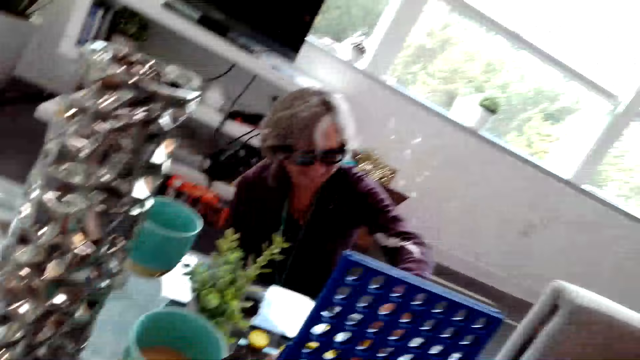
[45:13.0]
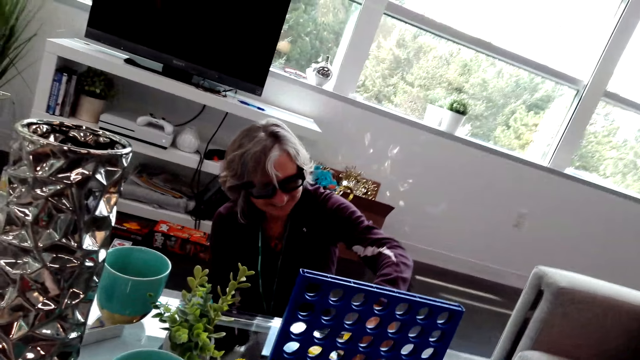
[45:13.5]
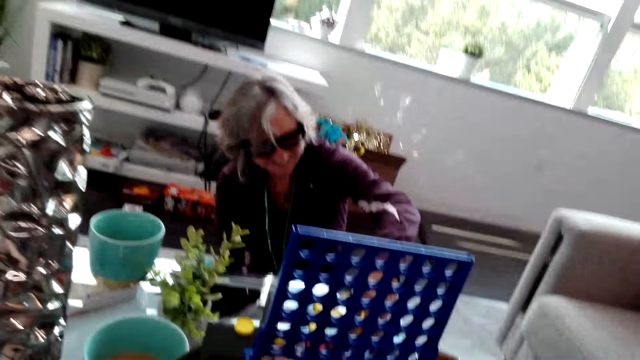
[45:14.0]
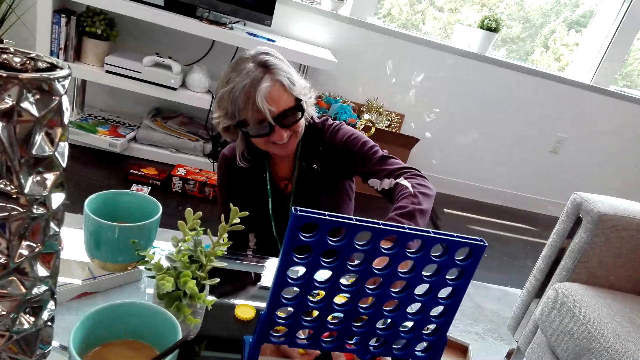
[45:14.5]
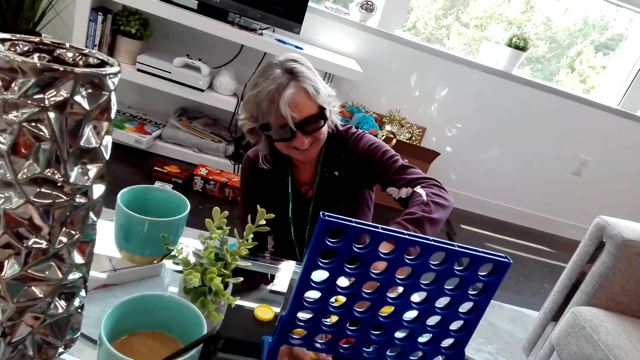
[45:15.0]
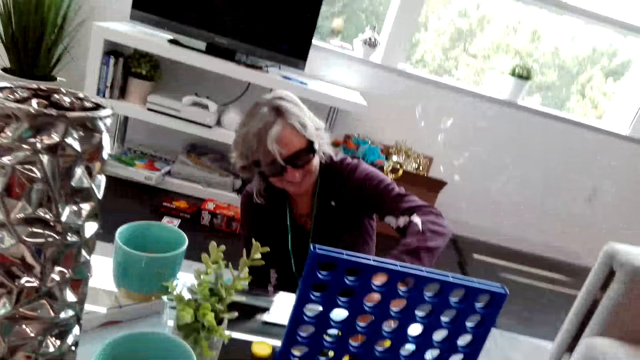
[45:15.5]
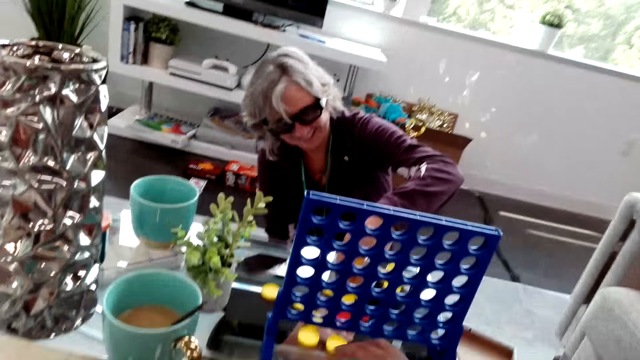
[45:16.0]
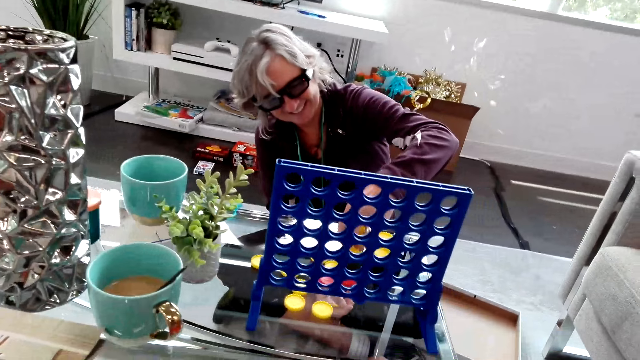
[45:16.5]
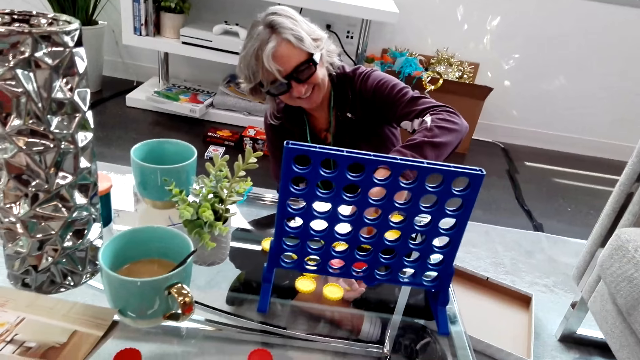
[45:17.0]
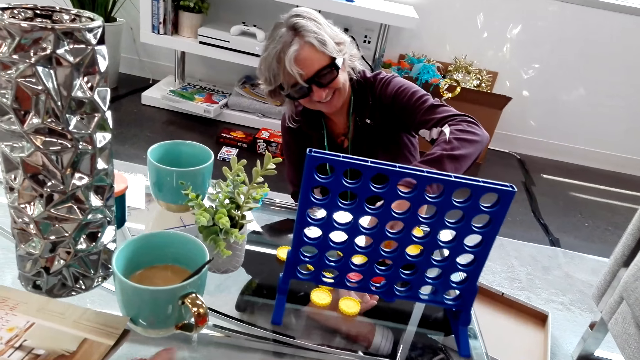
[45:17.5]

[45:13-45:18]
A lady laughs. The lady takes the yellow game pieces on the table.

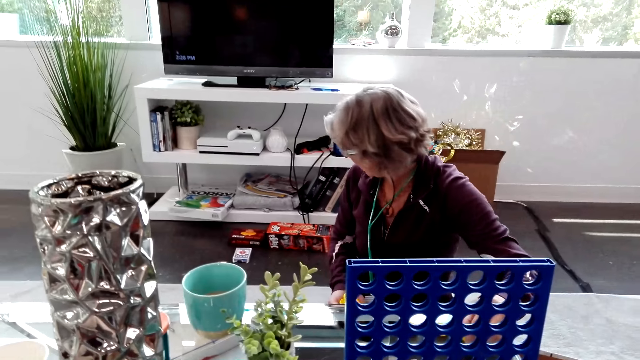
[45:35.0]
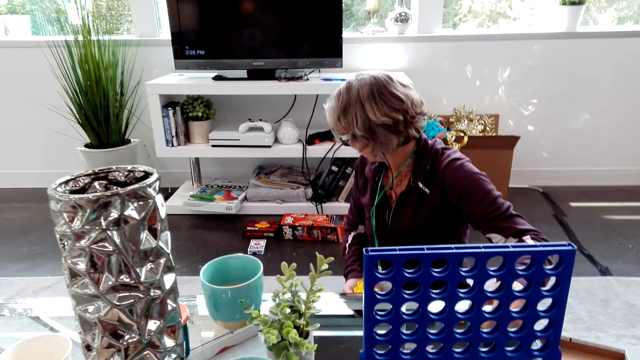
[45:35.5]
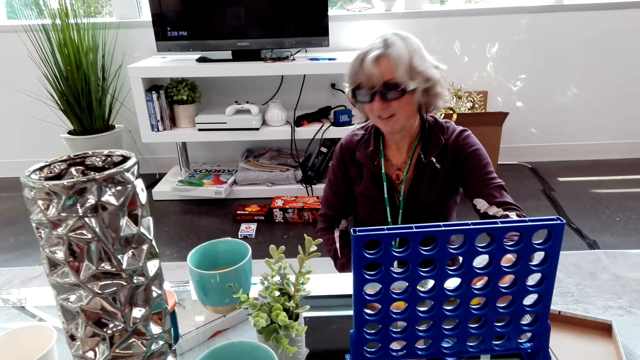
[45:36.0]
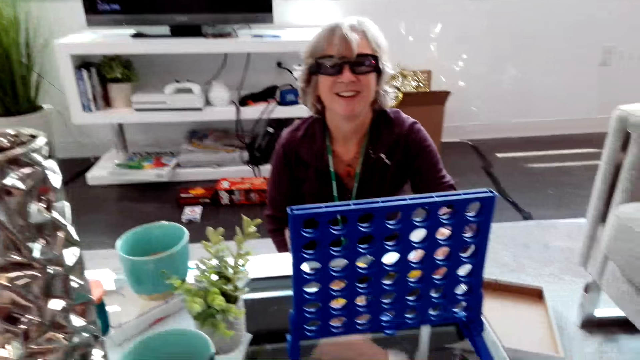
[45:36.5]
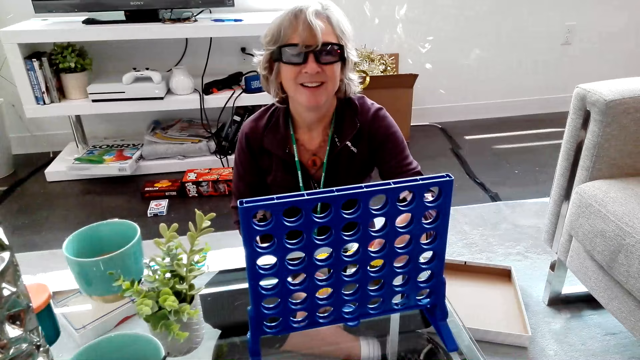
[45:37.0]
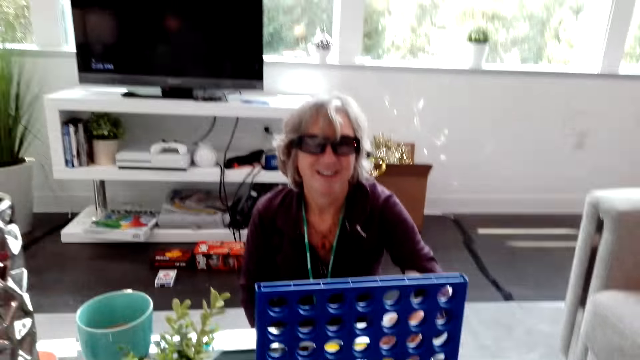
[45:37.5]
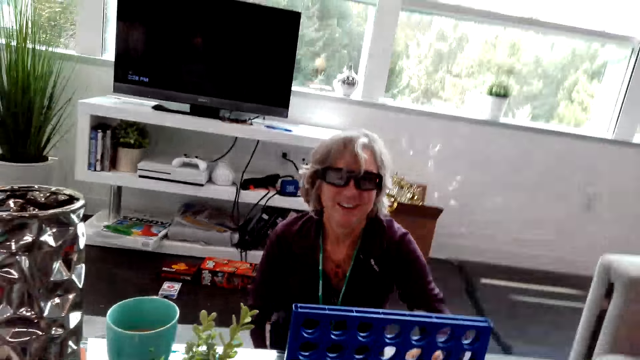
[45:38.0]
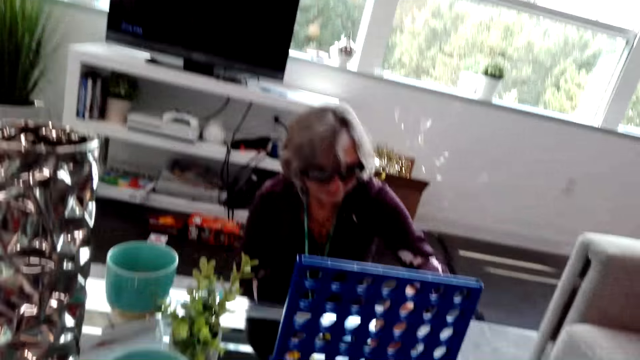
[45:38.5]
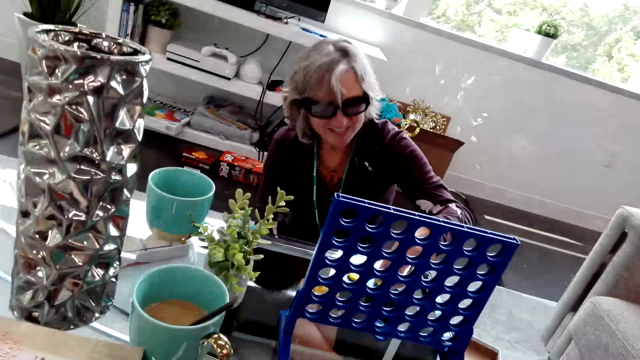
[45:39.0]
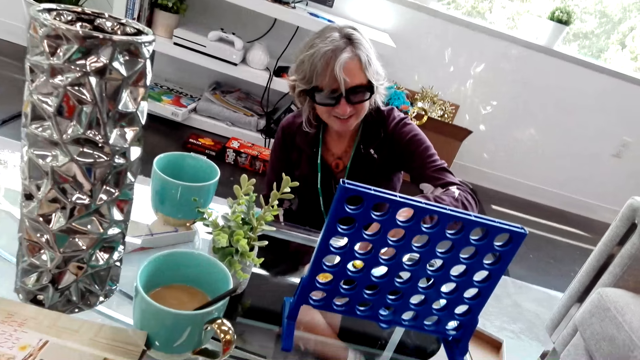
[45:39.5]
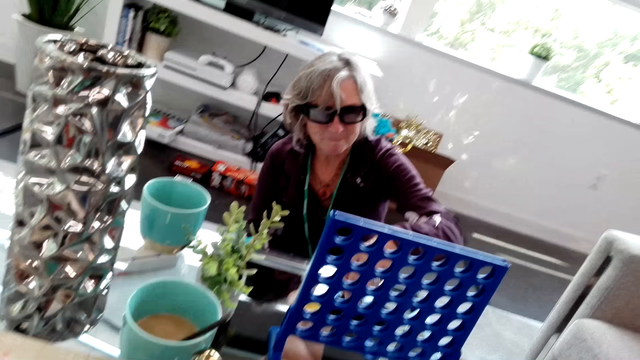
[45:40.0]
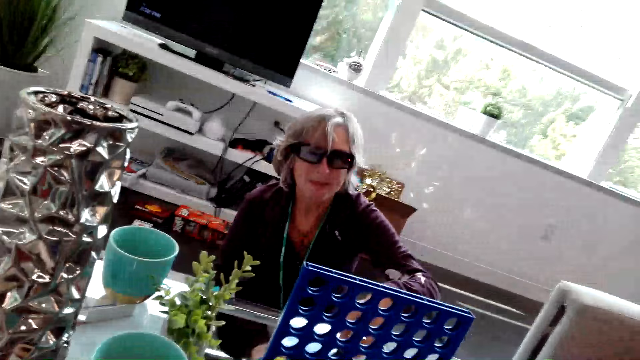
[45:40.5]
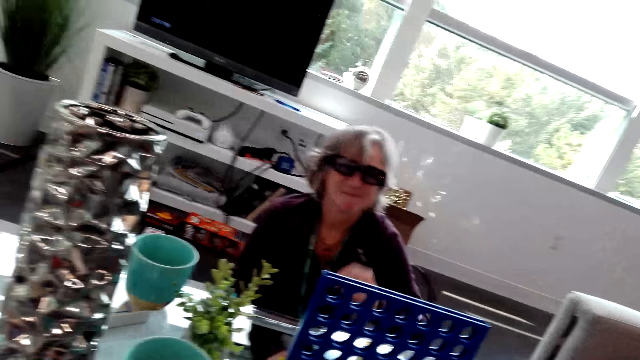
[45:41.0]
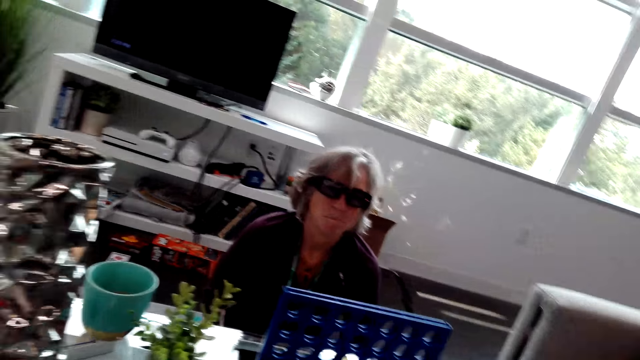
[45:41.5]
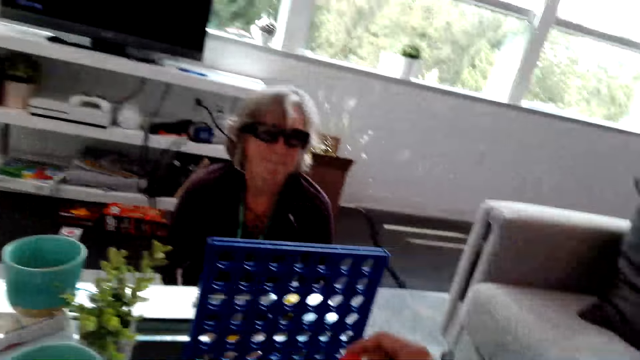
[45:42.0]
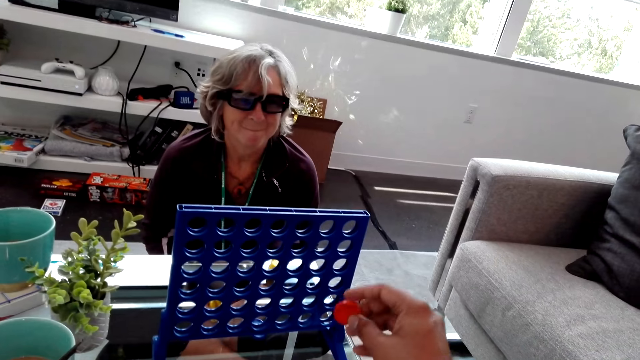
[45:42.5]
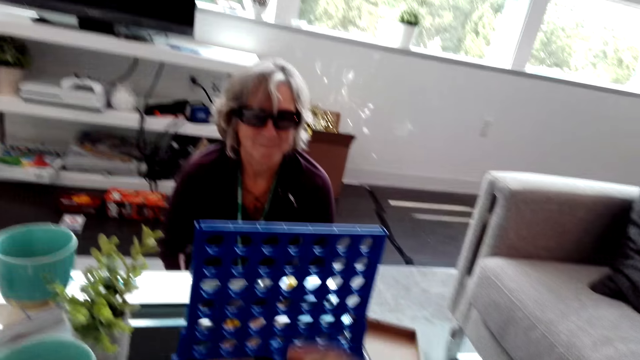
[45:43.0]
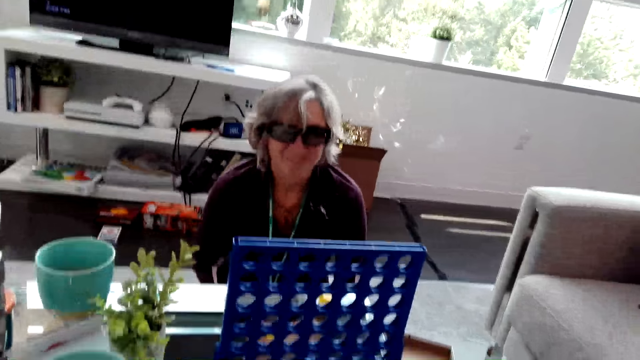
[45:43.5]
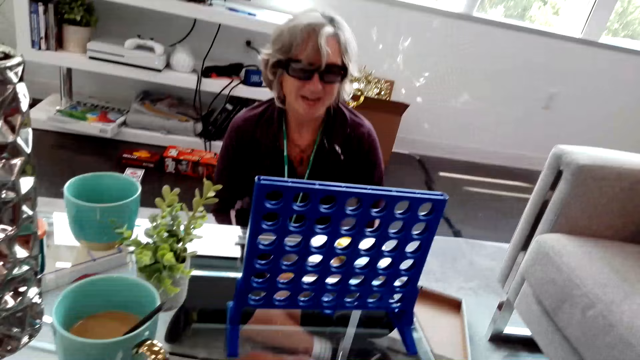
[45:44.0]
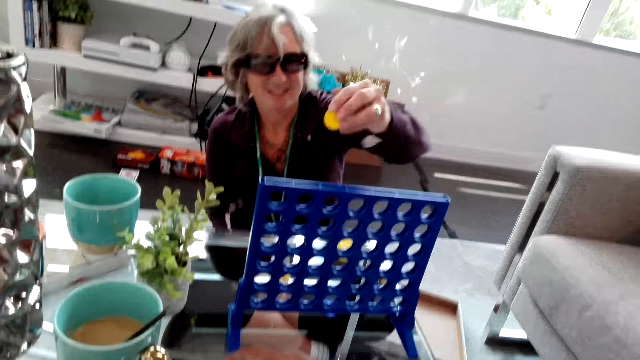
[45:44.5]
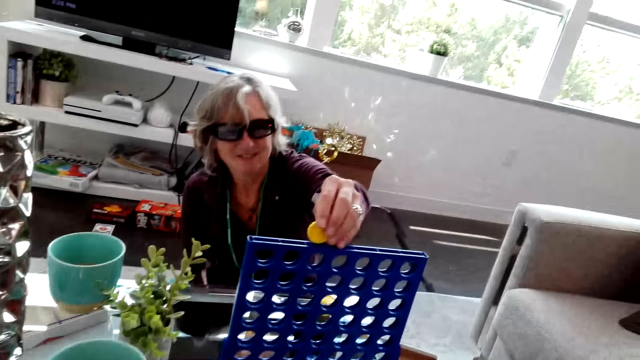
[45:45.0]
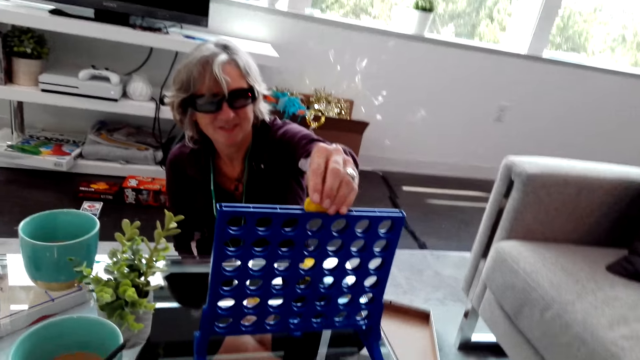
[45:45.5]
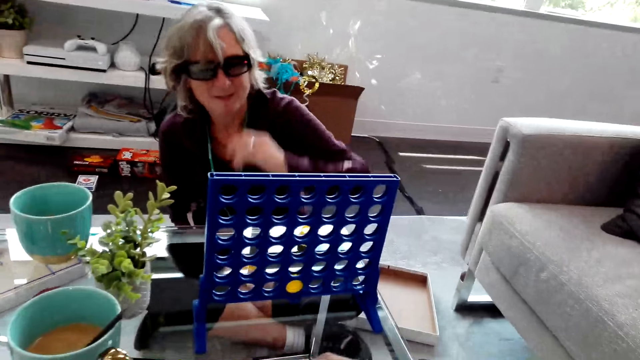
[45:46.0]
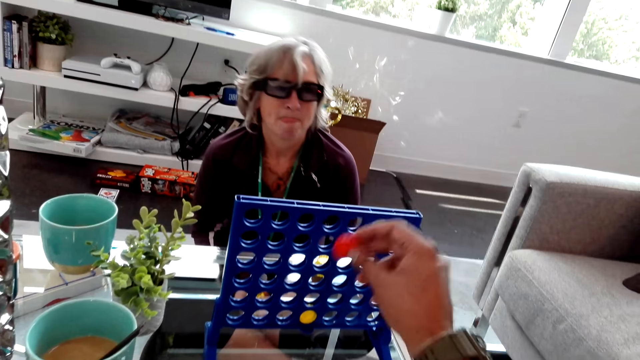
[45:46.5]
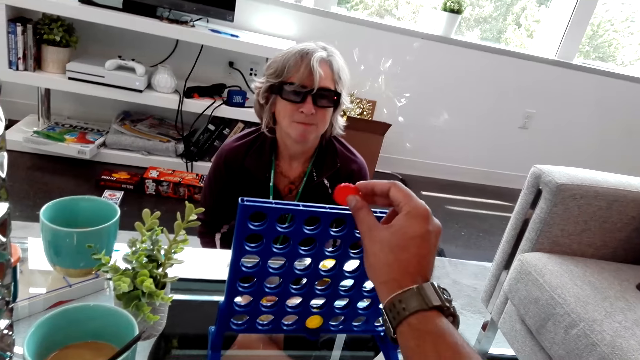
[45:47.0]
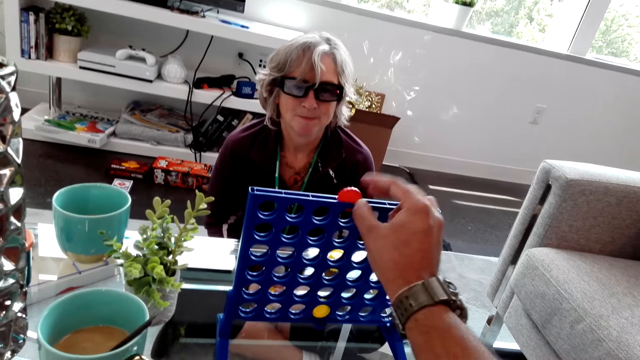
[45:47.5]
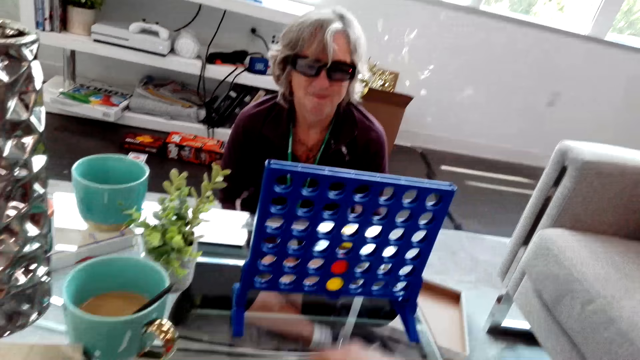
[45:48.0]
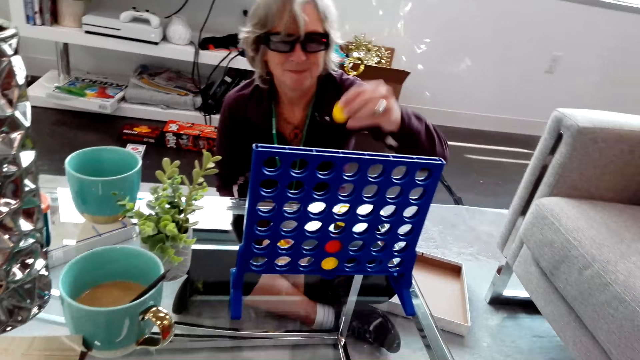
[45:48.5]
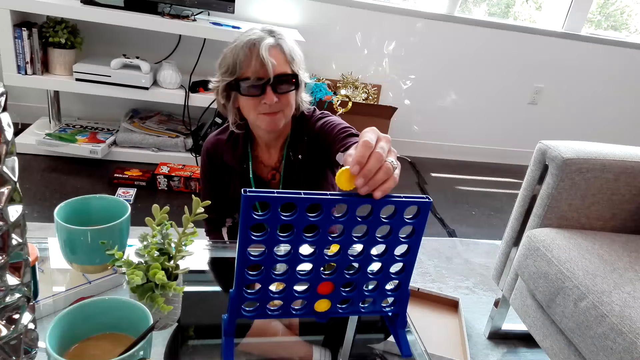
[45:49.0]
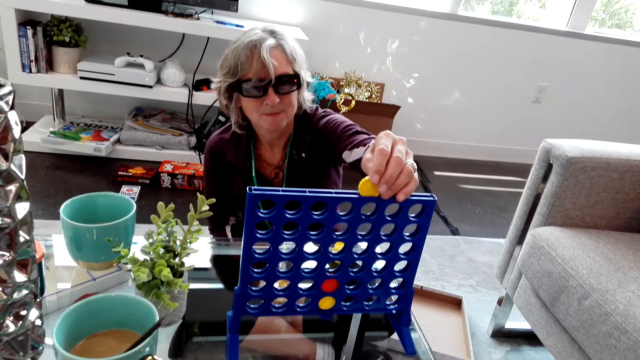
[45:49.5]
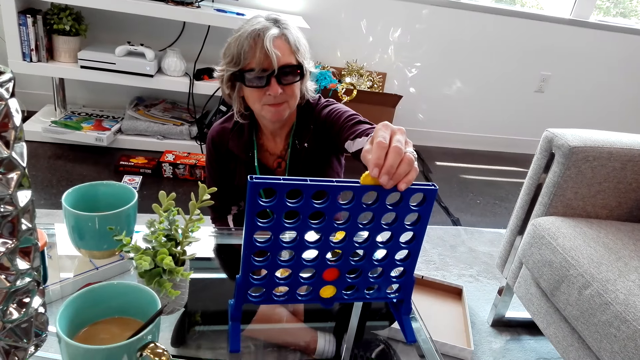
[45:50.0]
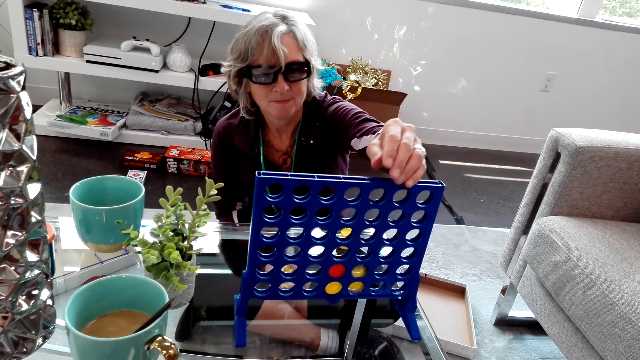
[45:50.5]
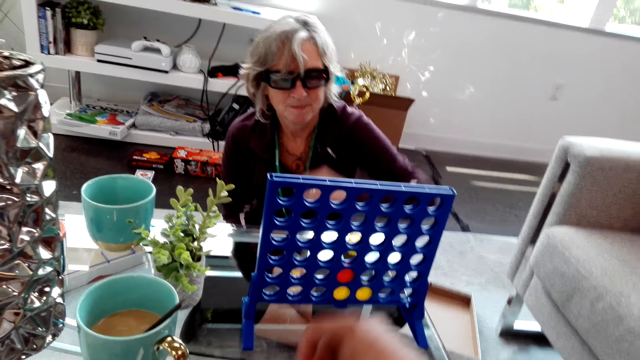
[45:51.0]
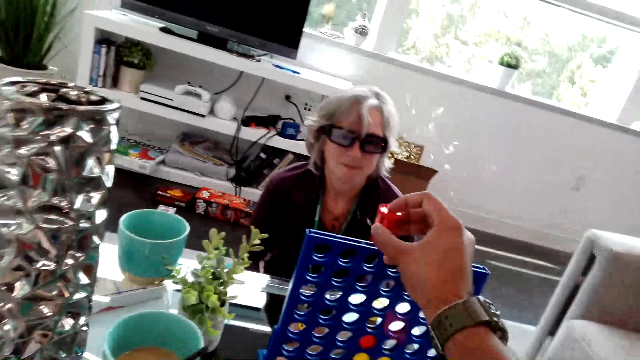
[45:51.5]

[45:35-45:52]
A lady faces behind to the floor. The camera wearer speaks to the lady. The lady smiles at the camera wearer and speaks to the camera wearer. The camera wearer holds a red game piece in hand. They speak to the lady. The lady speaks to the camera wearer, plays the connect four game, and drops a yellow piece inside a rack. The camera wearer plays the connect four game and drops a red piece inside the rack. The lady drops a yellow piece inside the rack and plays the connect four game.
